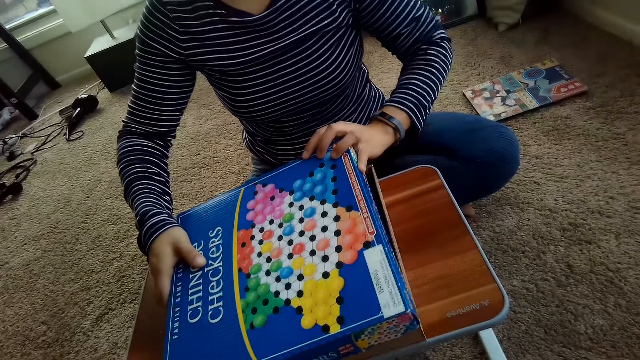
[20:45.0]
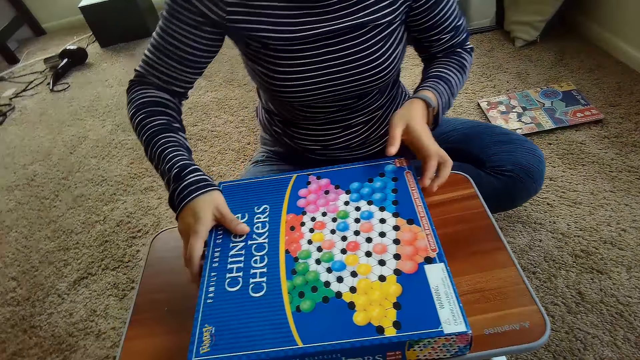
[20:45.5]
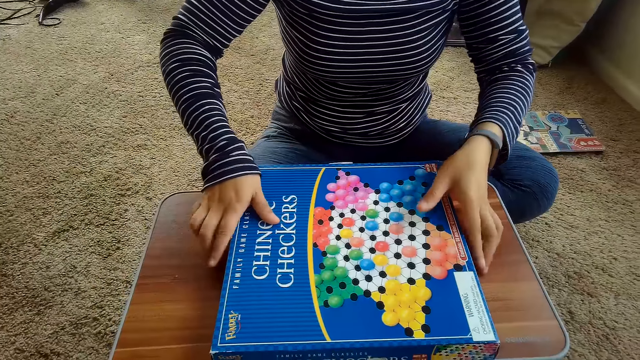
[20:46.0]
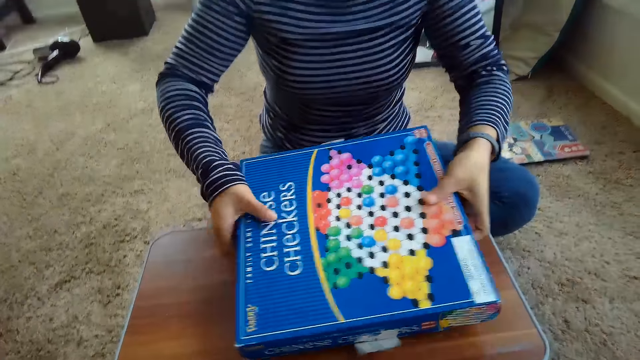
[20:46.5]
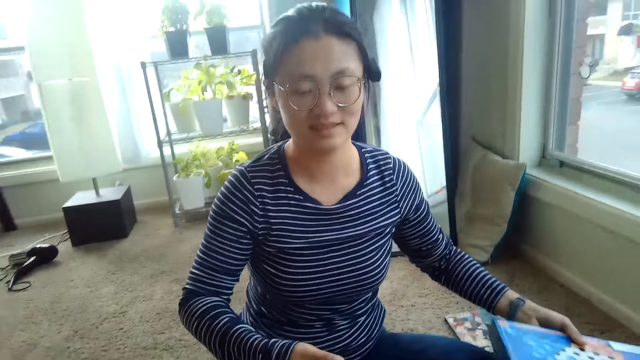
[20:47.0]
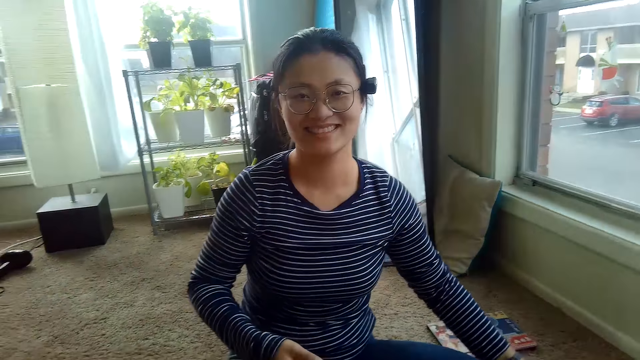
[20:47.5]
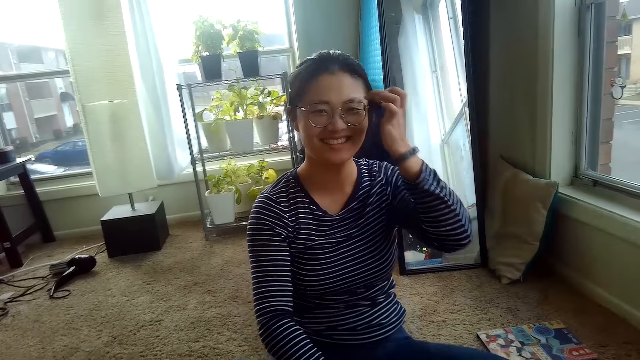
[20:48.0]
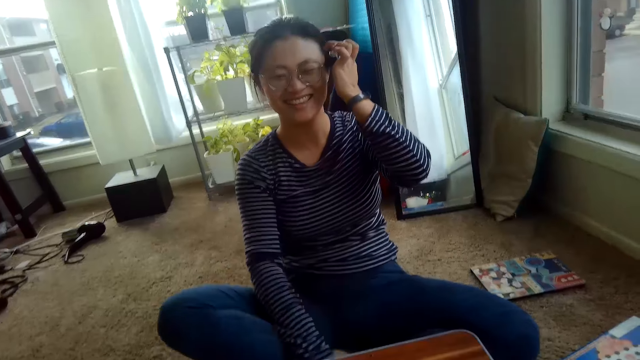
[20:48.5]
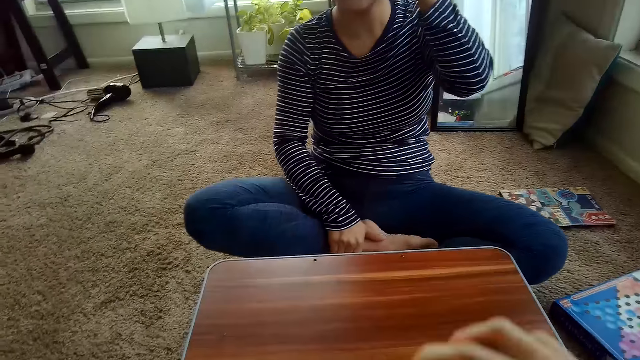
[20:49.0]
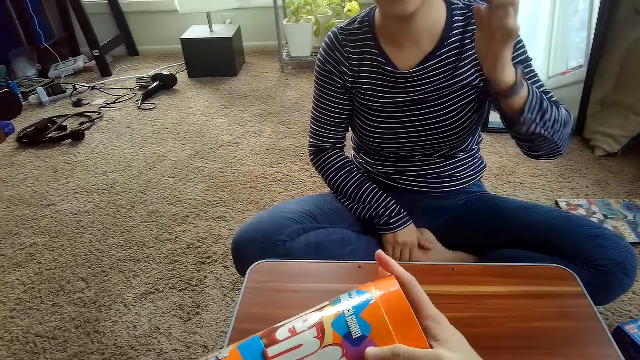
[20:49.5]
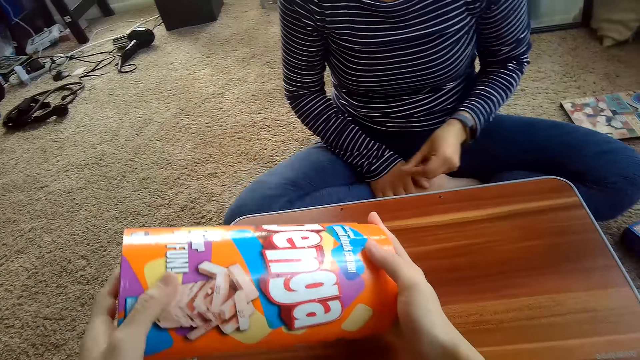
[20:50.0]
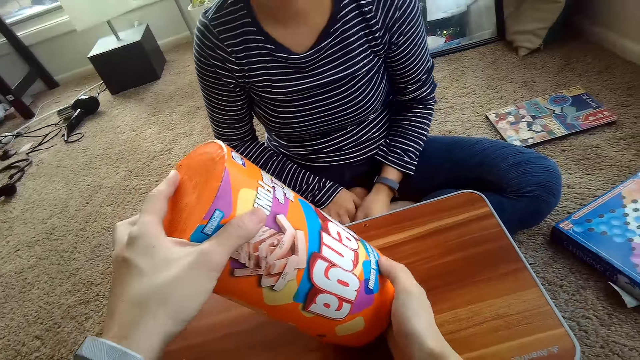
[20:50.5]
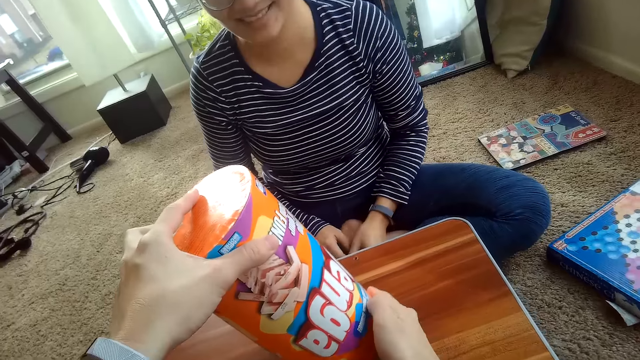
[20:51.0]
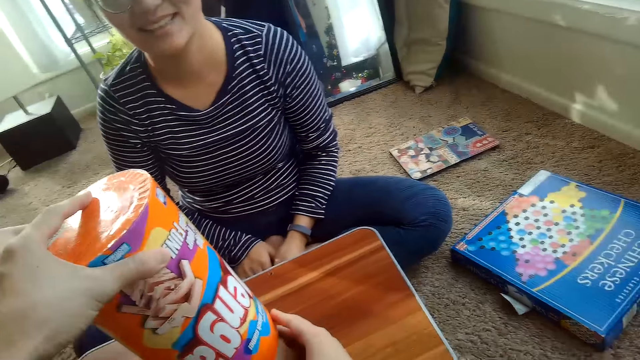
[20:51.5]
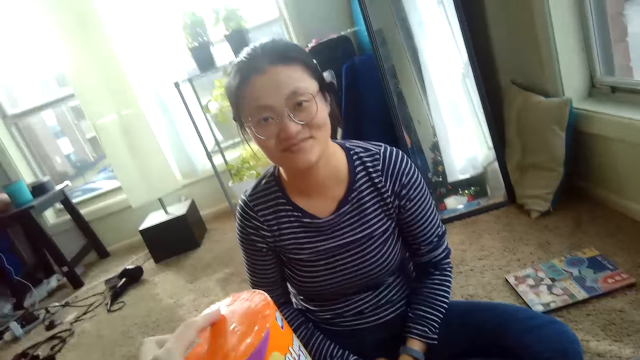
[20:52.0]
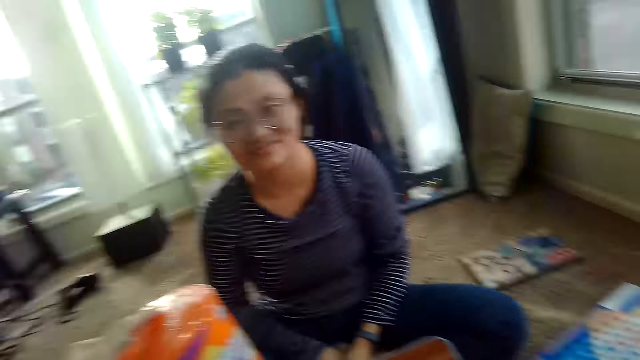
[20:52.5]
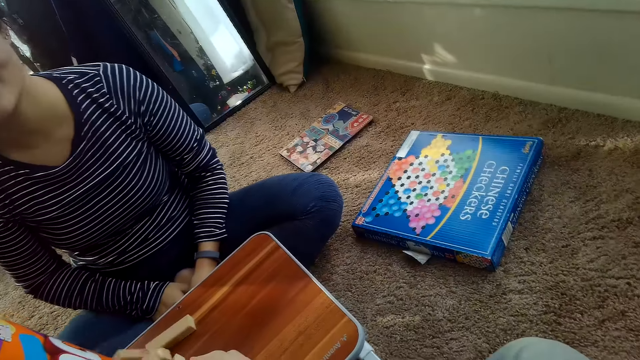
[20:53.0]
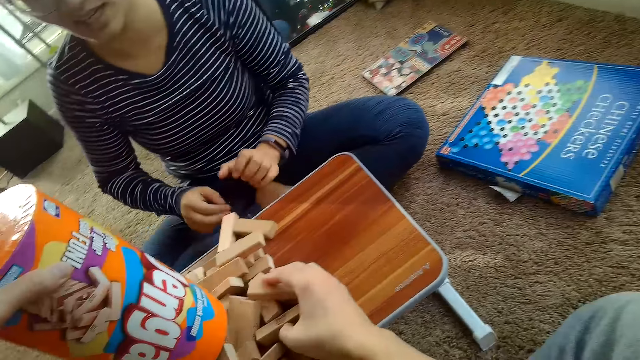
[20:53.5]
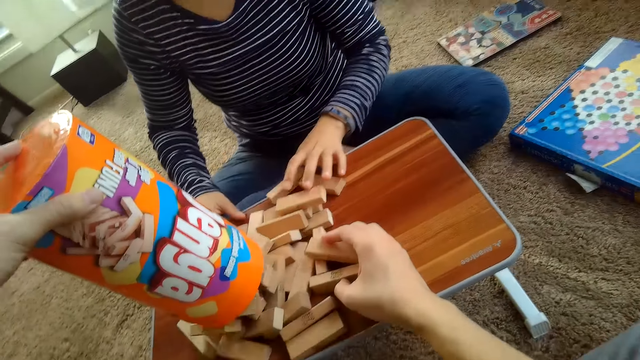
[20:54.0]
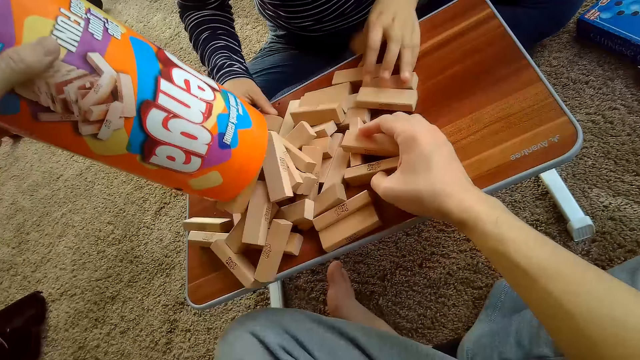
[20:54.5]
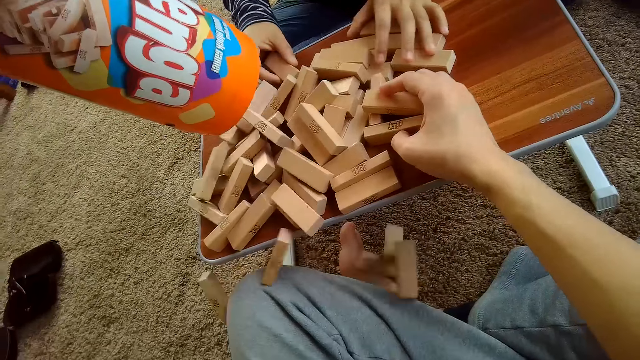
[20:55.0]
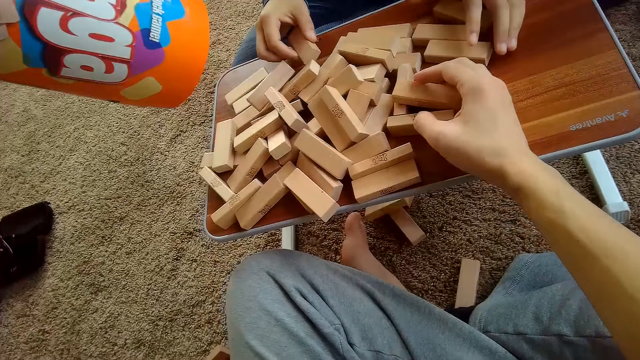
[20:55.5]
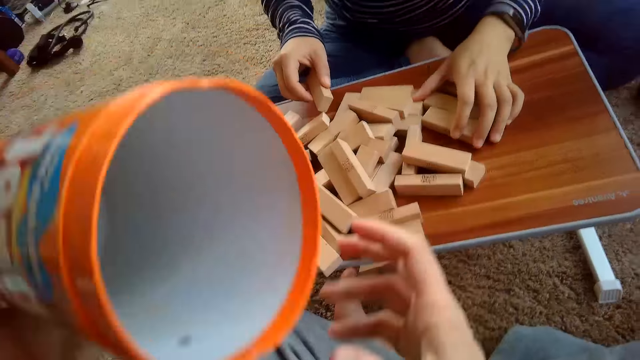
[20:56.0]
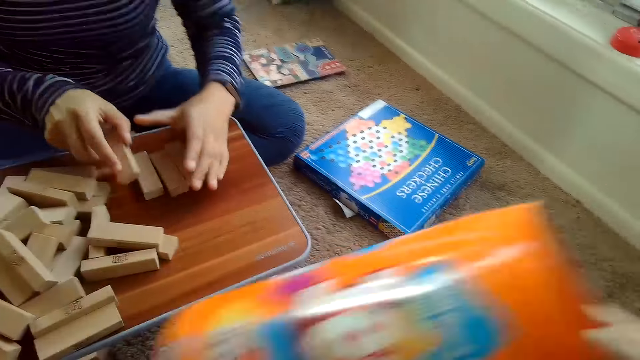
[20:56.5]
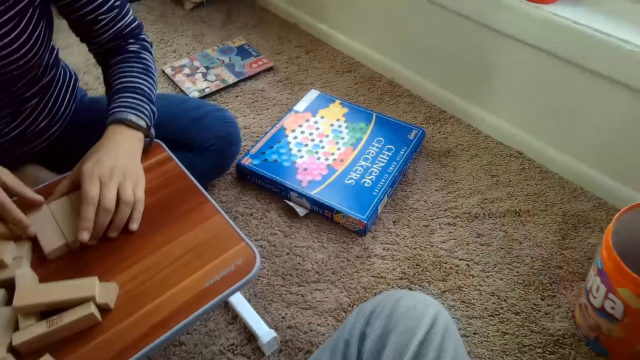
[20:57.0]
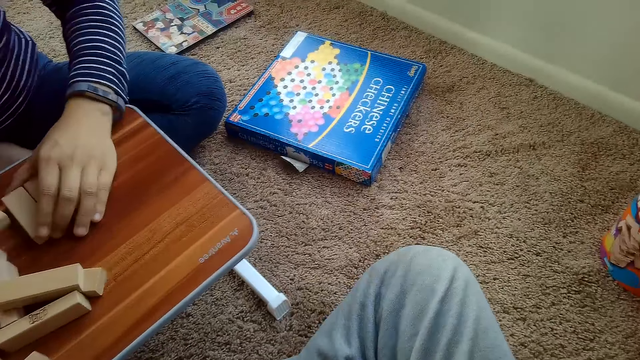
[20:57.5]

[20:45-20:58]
A woman covers the Chinese checkers board on the table with the Chinese checkers board box cover in her hands. The woman drops the Chinese checkers board on the floor with her right hand. The woman puts the box aside and moves her legs. The camera wearer pours Jenga blocks from a Jenga blocks container on the table with both hands. He holds the container. He turns the container upside down. He holds the Jenga blocks on the table with his right hand. The woman adjusts the Jenga blocks on the table with both hands. The camera wearer pours the bricks. The woman touches the bricks and arranges the Jenga blocks on the table with both hands.

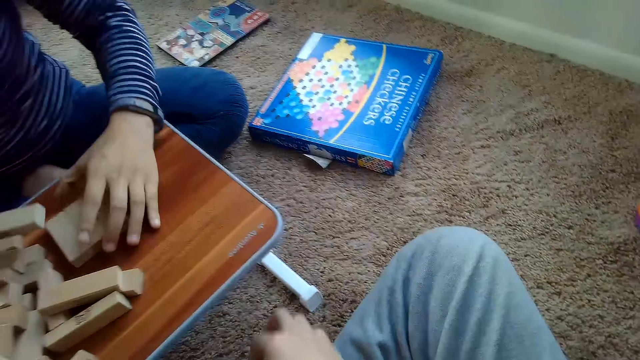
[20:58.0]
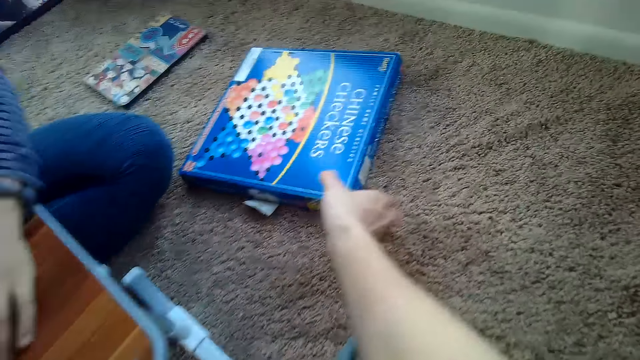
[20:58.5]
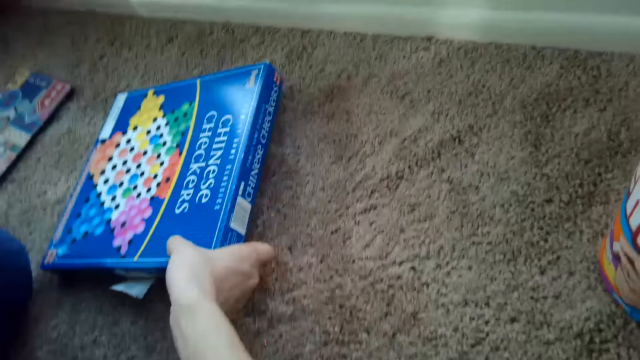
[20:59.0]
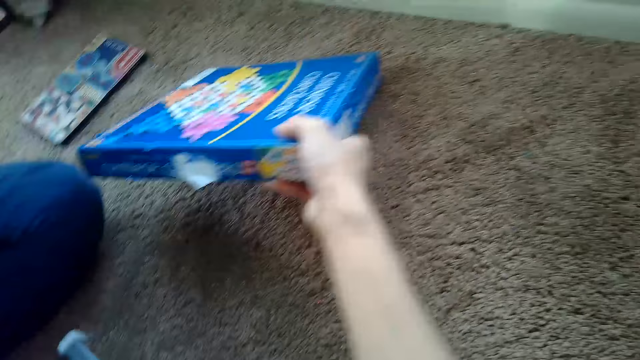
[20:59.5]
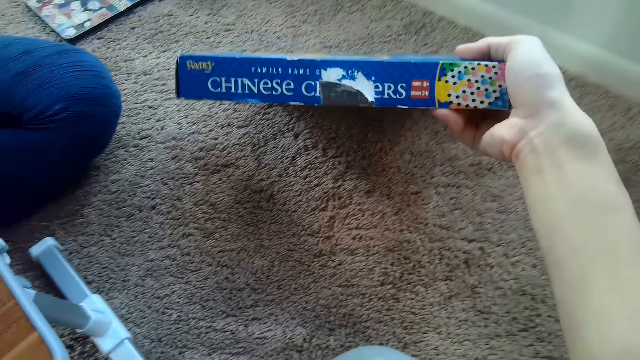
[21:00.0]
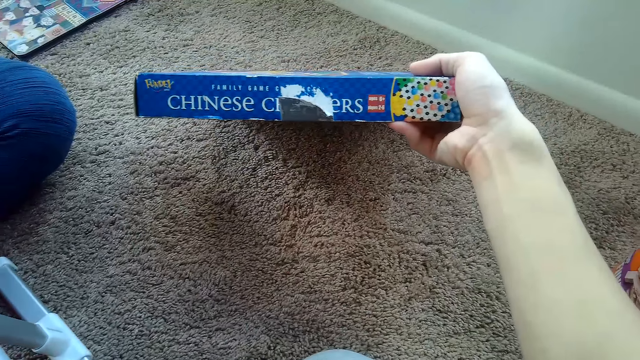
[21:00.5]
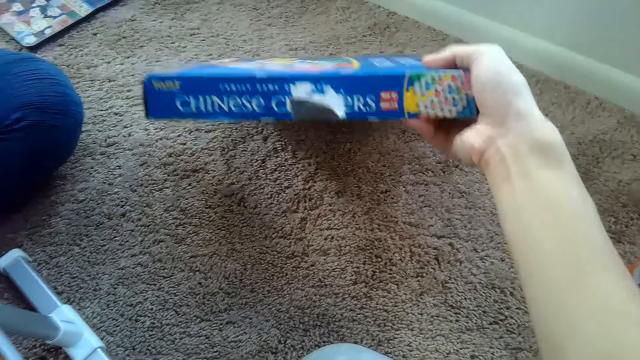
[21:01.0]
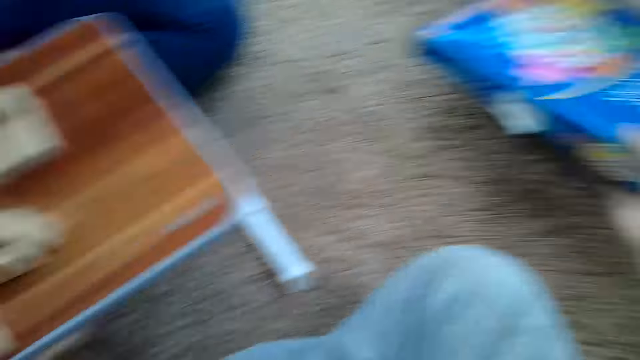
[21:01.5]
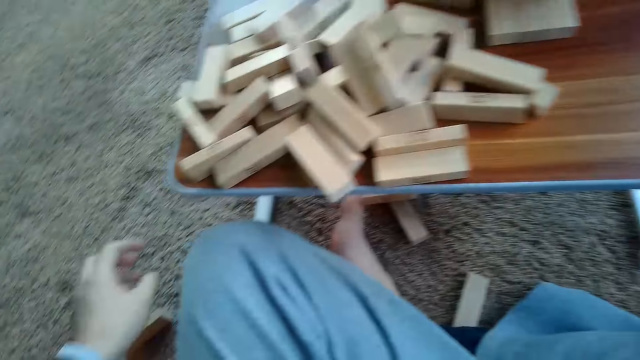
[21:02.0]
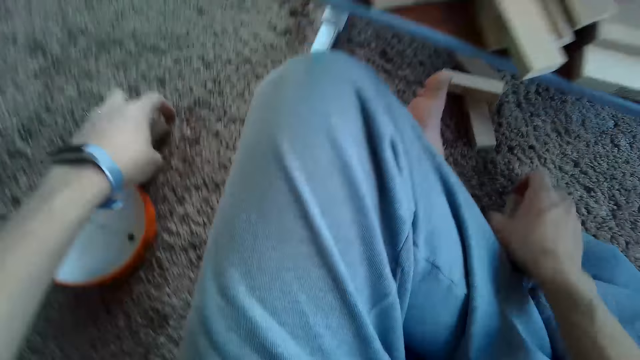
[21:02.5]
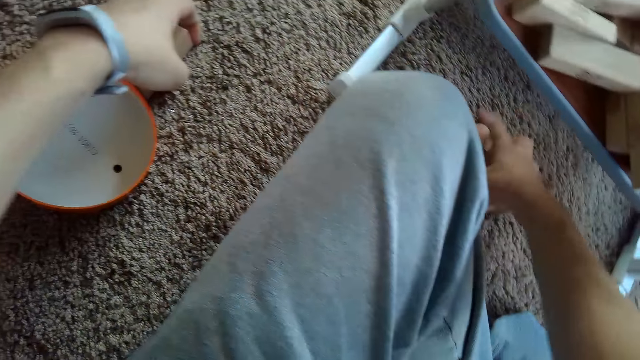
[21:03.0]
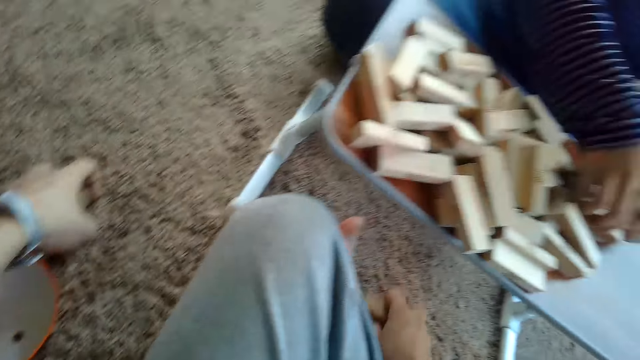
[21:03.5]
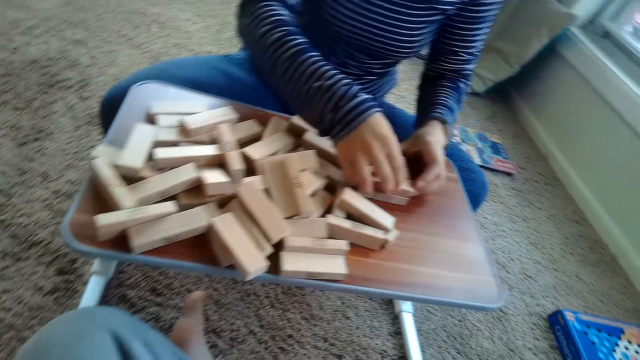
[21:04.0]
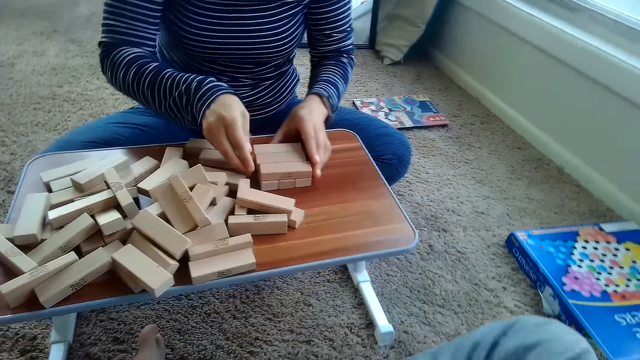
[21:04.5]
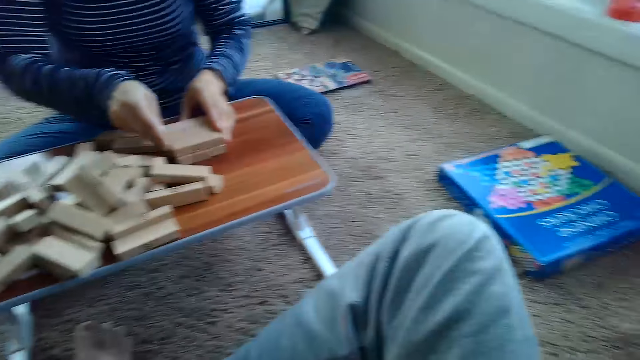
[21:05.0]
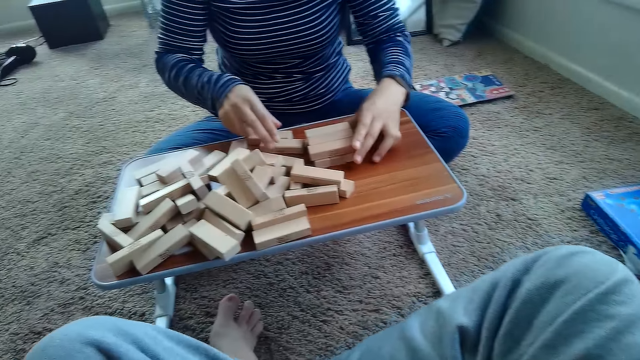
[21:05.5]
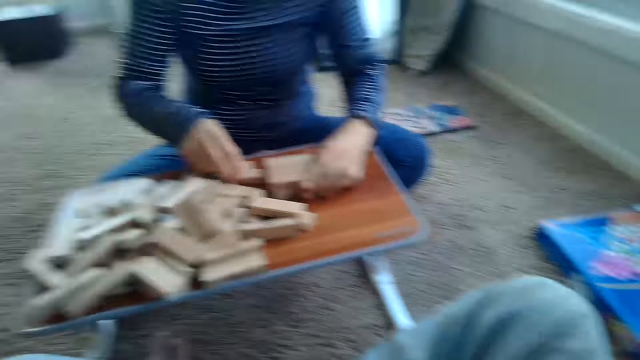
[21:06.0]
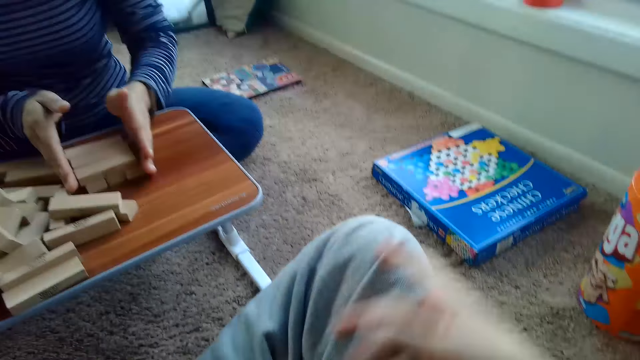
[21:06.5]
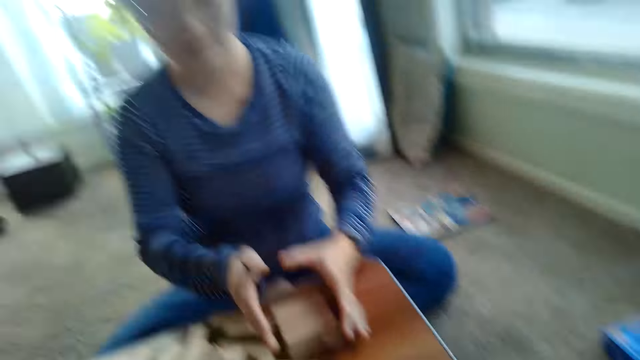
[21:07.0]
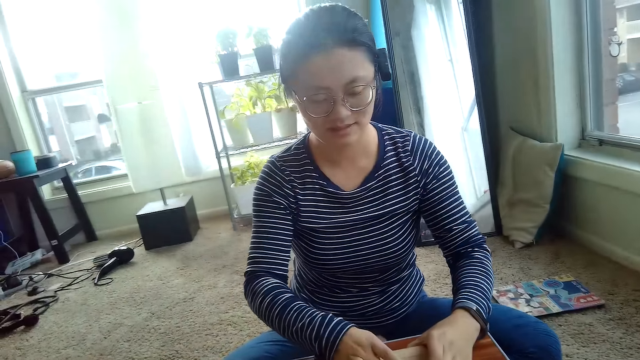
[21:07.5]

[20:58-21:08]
The camera wearer picks up the Chinese checkers board from the floor with his right hand. He drops the Chinese checkers board from the floor with his right hand. He picks up a Jenga block from the floor with his left hand and picks up another Jenga block from the floor with his right hand. A woman arranges the Jenga blocks on the table with both hands.
